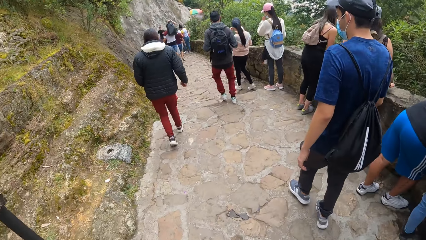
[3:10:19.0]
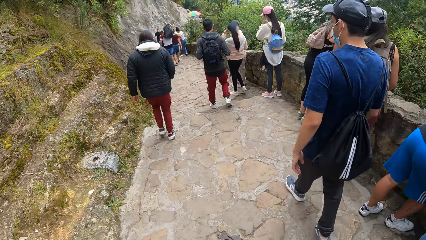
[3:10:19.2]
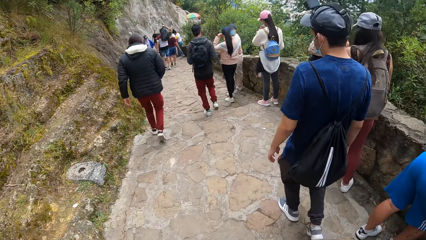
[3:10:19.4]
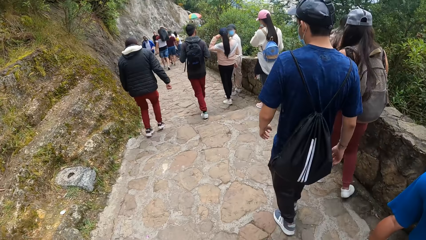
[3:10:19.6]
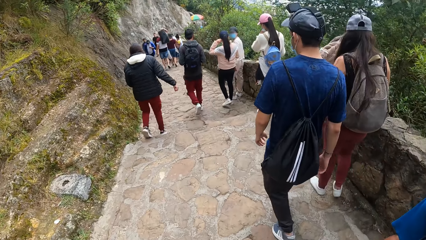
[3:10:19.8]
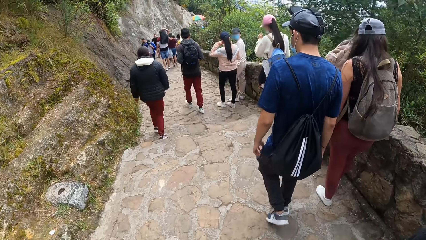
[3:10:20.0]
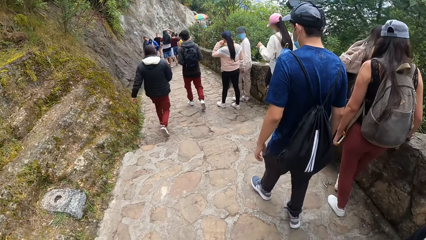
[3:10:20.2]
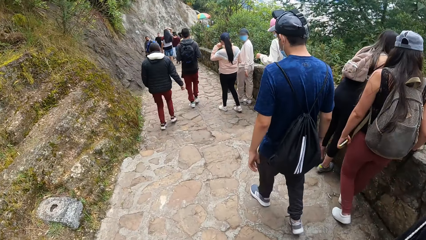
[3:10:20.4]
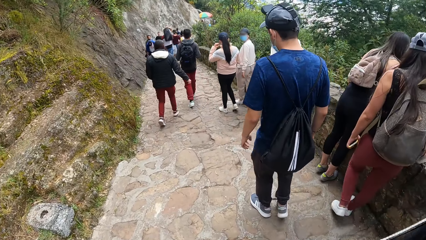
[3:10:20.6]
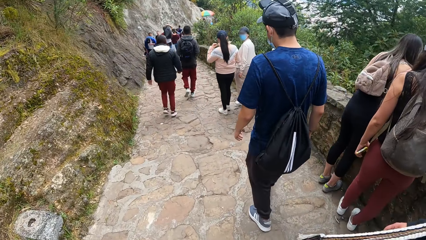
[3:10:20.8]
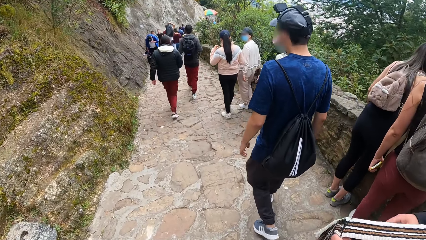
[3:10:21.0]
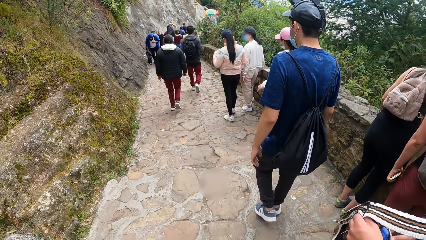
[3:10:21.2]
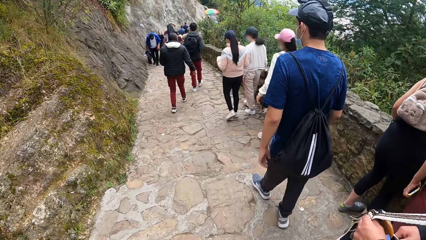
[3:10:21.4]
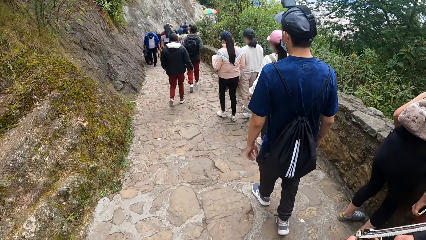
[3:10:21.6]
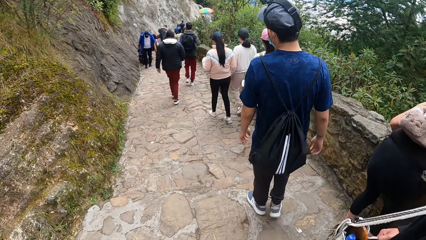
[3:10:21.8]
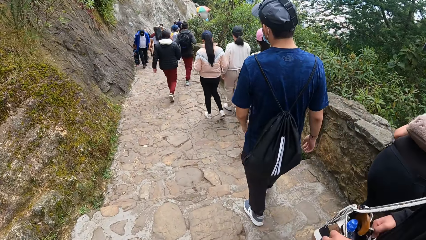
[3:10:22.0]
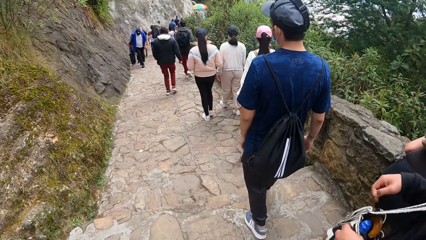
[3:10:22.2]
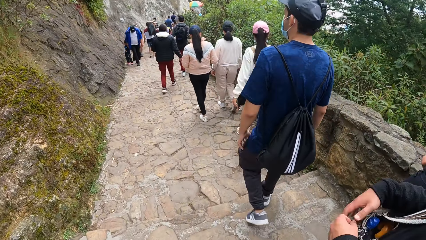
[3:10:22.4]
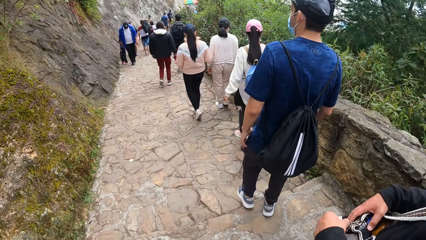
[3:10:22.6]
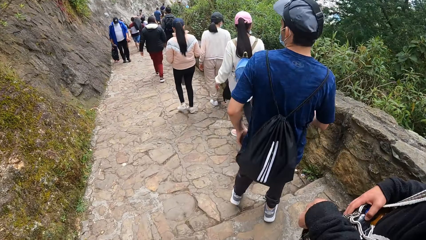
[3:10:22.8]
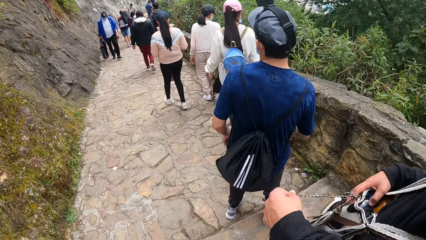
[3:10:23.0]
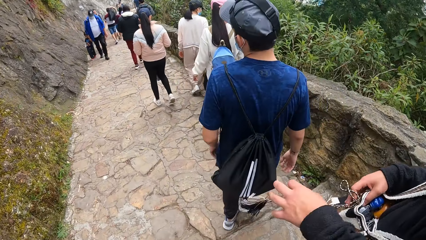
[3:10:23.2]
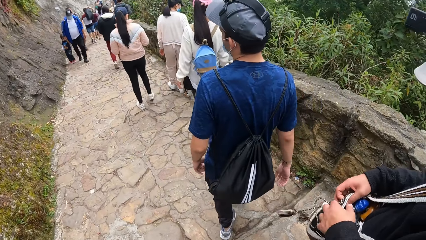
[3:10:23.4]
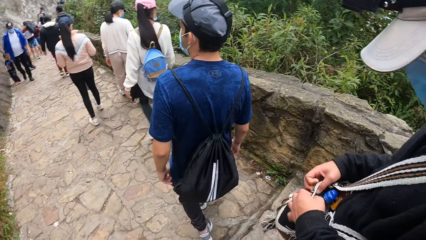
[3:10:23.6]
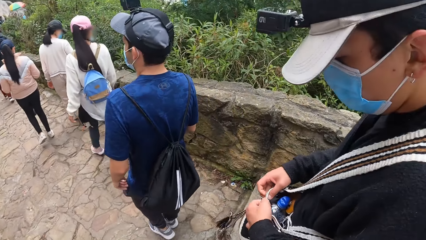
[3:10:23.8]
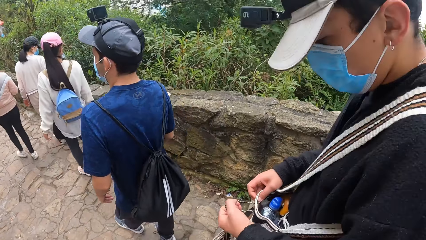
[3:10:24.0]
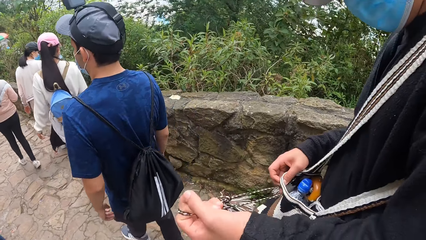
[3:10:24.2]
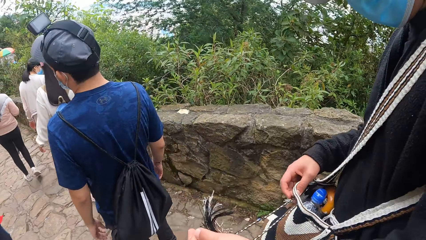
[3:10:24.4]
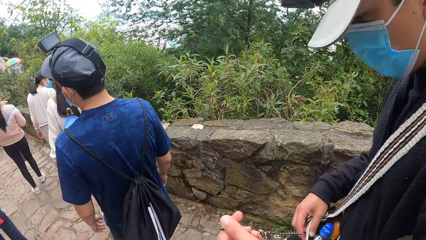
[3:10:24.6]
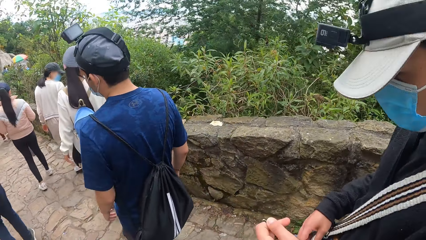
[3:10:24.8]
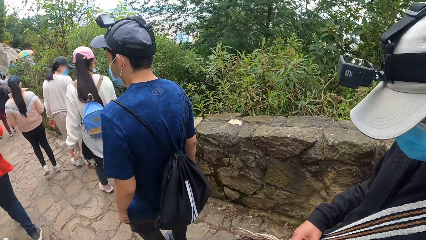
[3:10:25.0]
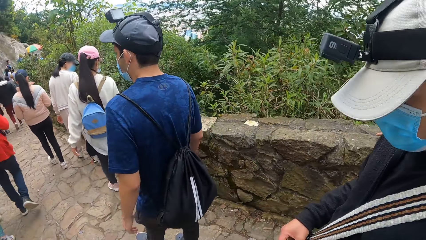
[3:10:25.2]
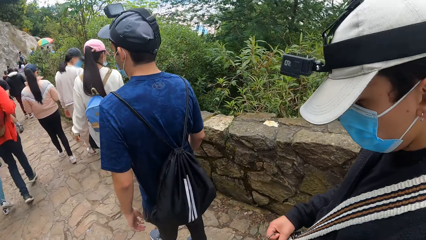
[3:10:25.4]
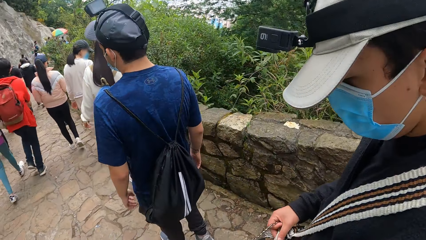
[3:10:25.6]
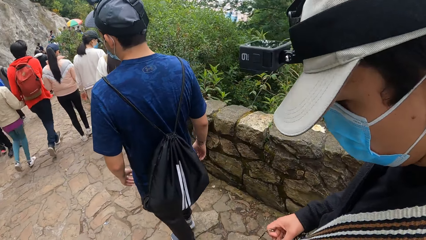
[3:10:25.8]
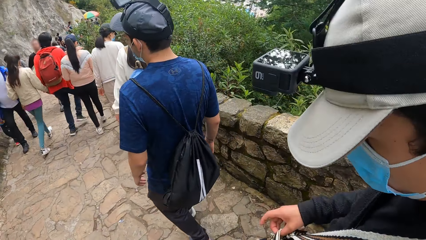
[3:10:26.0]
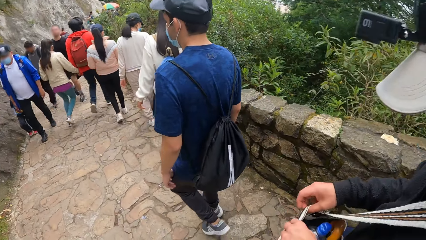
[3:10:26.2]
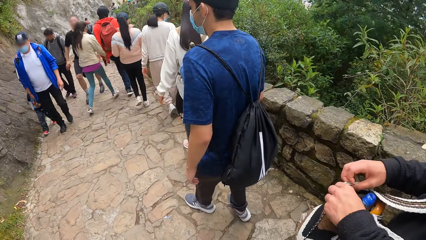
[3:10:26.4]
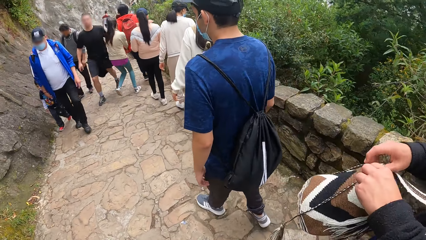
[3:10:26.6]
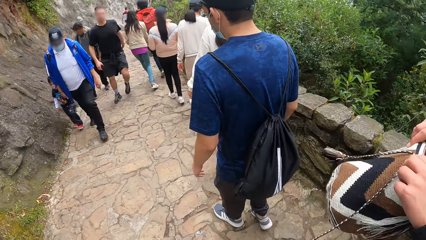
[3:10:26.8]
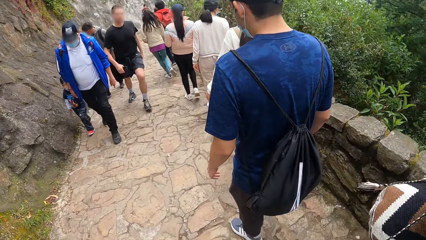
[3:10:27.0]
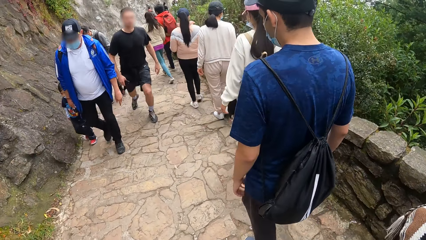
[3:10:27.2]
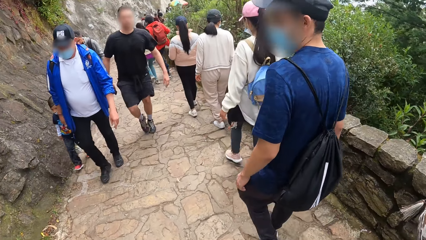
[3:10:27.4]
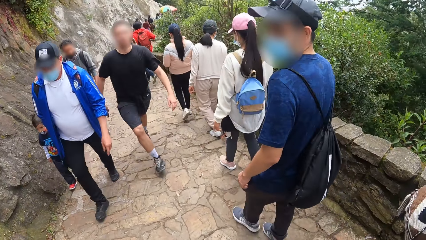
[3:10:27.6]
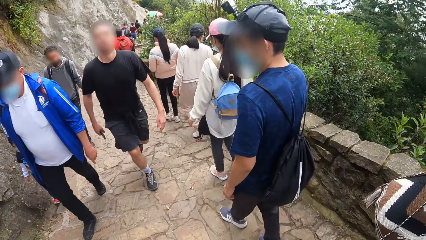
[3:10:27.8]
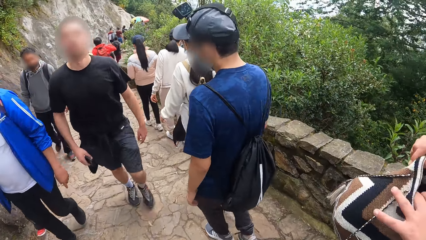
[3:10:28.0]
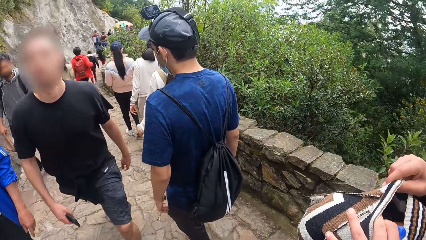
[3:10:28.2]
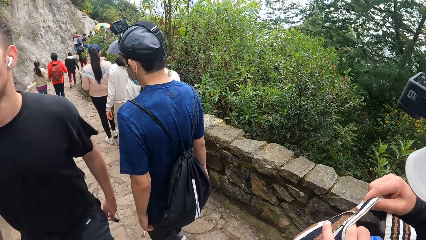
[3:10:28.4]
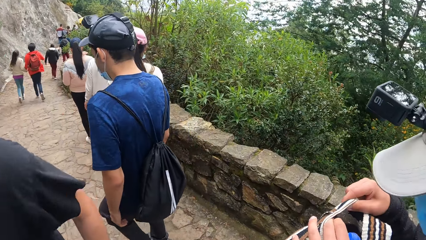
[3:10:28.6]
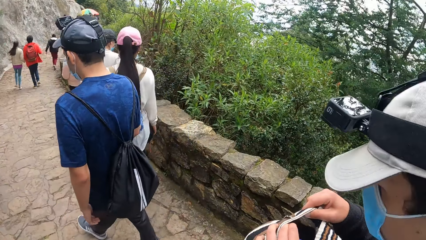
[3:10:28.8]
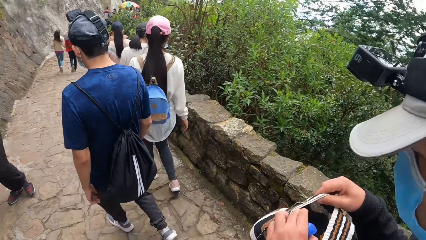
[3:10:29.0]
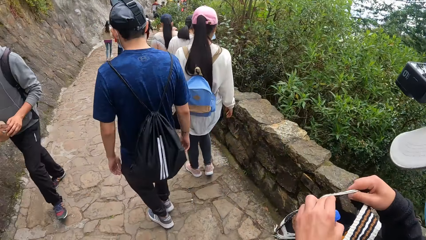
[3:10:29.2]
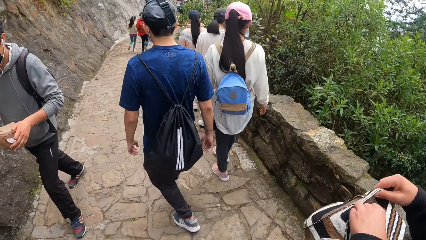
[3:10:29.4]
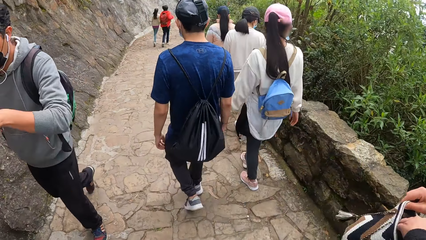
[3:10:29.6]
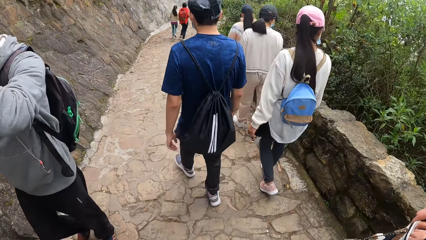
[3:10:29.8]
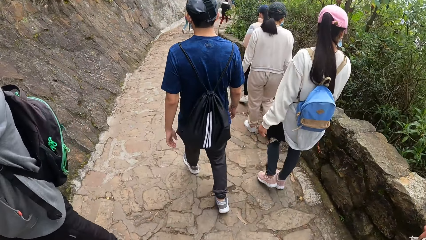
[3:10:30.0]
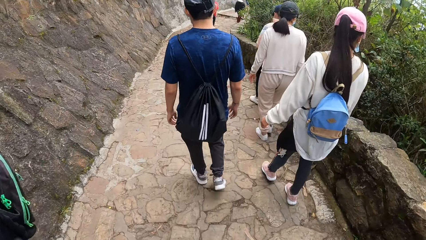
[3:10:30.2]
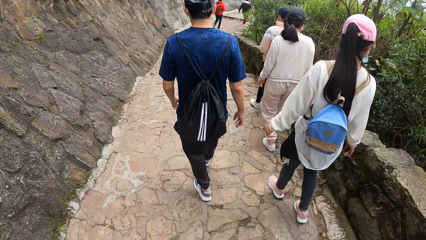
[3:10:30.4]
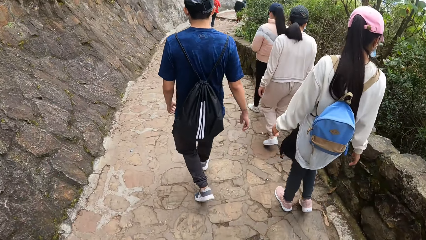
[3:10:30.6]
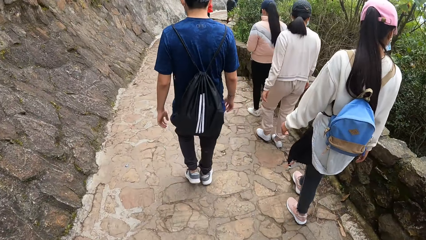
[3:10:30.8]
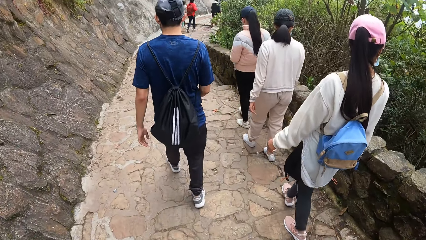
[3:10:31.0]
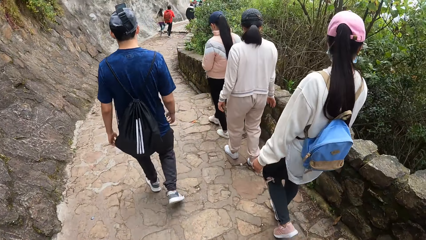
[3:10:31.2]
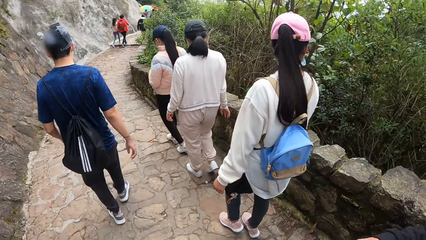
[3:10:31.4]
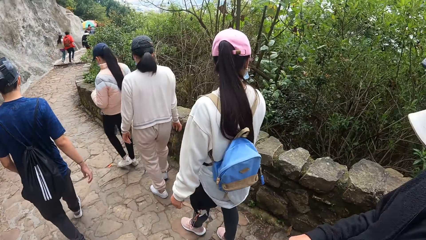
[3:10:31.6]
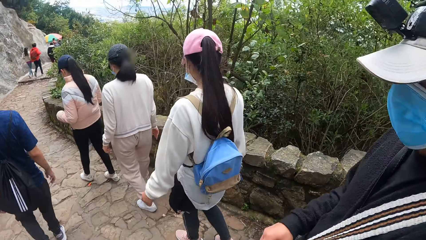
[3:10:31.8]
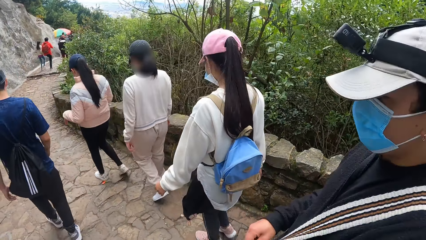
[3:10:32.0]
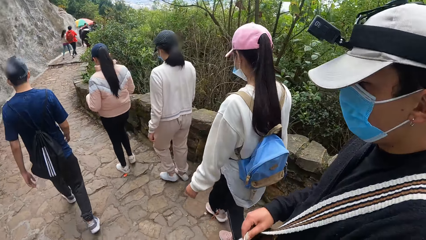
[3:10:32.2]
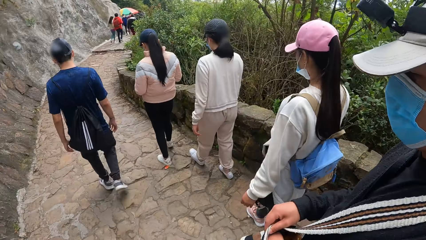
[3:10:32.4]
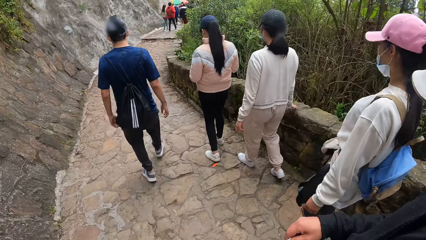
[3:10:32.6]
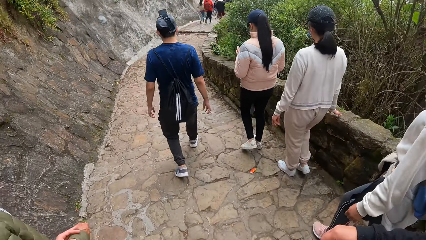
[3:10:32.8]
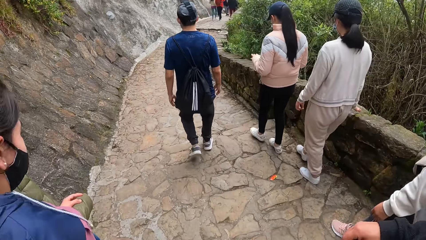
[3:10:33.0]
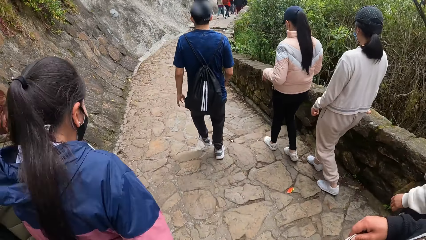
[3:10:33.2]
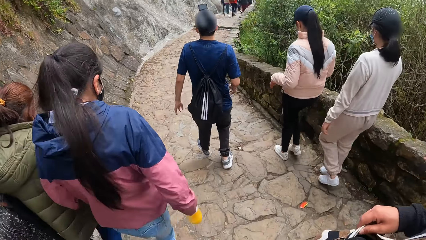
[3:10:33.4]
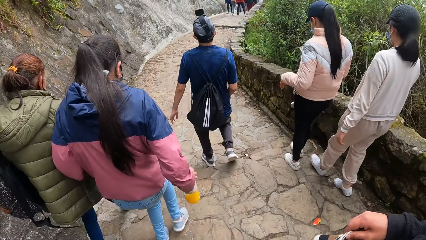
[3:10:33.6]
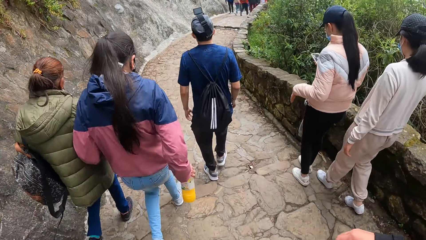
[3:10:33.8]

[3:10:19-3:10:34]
A man opens a bag with both hands. He holds a water bottle in the bag with his left hand.
